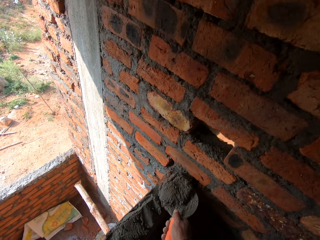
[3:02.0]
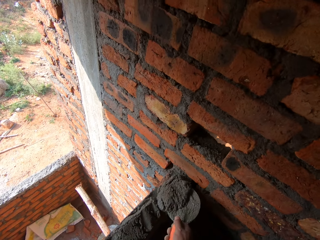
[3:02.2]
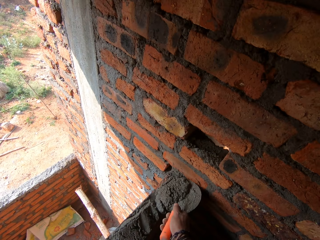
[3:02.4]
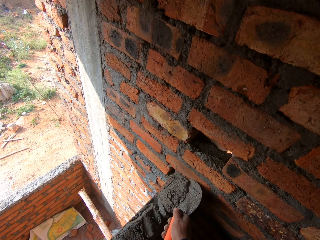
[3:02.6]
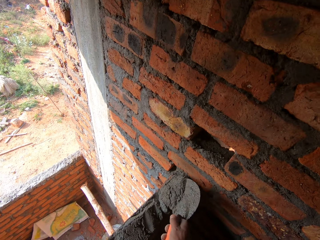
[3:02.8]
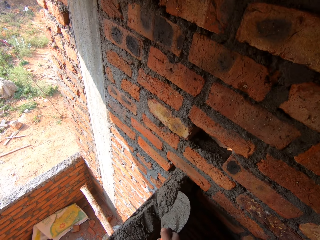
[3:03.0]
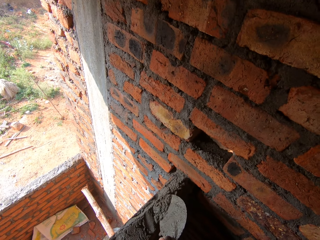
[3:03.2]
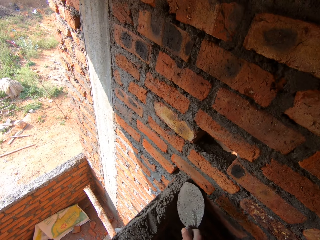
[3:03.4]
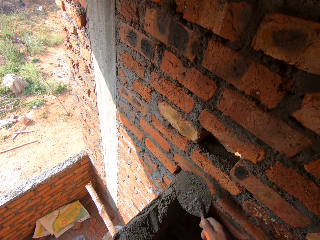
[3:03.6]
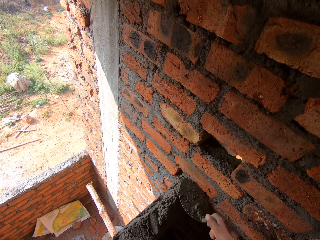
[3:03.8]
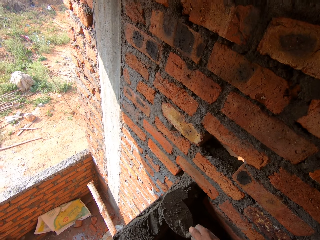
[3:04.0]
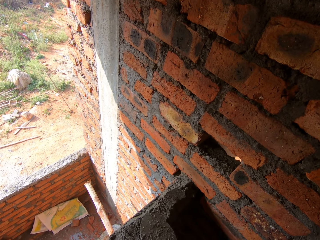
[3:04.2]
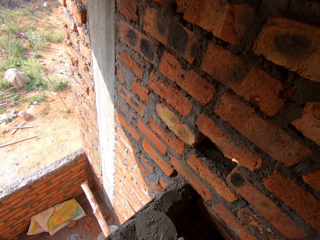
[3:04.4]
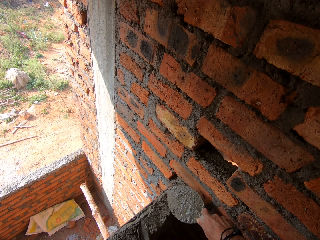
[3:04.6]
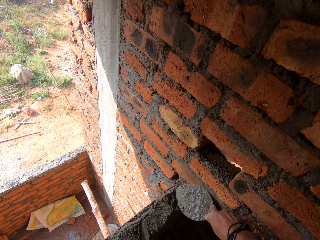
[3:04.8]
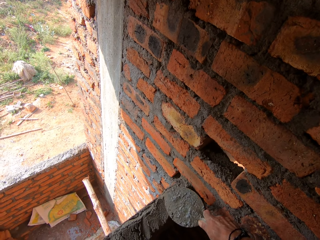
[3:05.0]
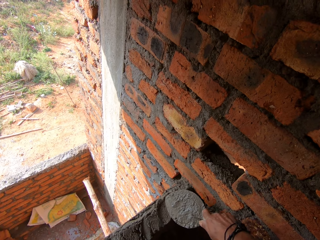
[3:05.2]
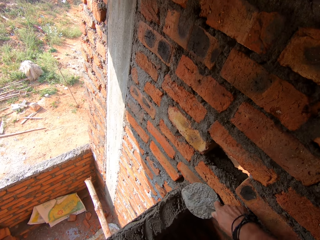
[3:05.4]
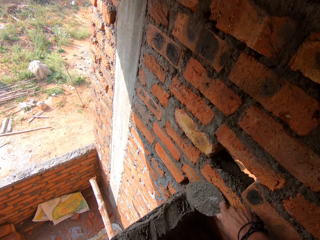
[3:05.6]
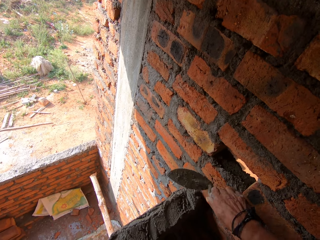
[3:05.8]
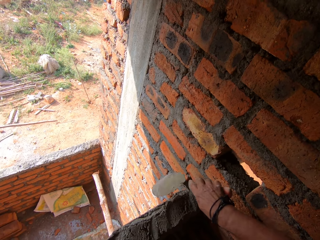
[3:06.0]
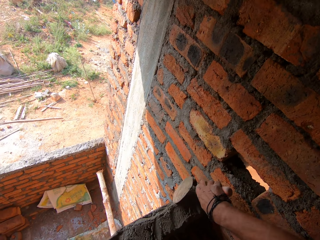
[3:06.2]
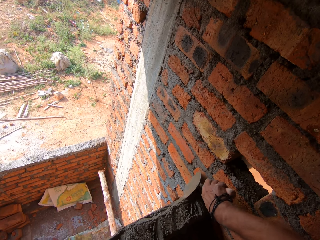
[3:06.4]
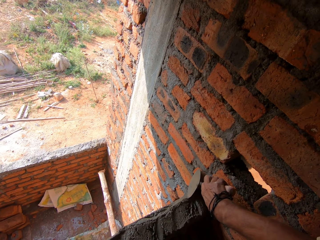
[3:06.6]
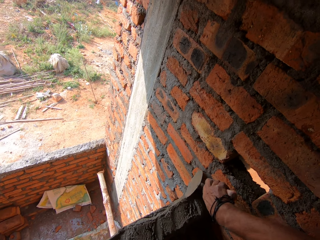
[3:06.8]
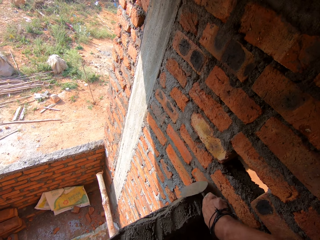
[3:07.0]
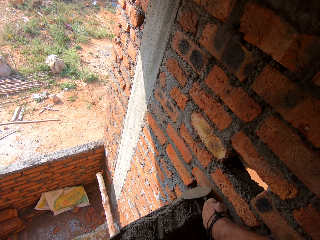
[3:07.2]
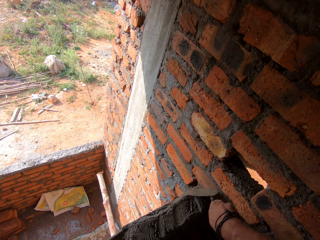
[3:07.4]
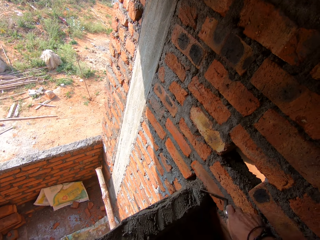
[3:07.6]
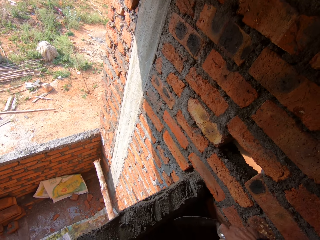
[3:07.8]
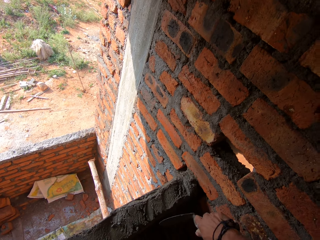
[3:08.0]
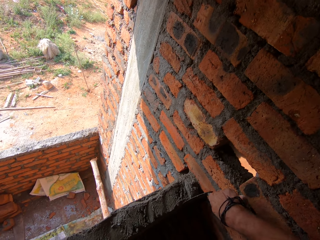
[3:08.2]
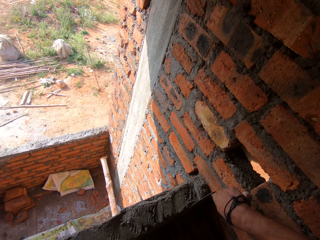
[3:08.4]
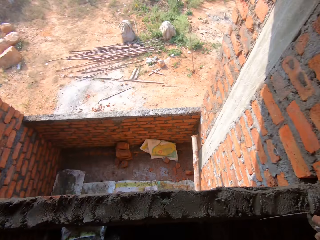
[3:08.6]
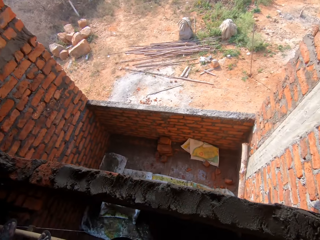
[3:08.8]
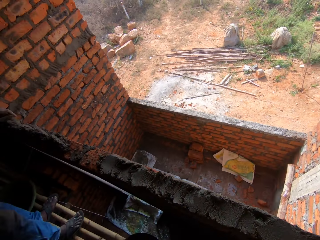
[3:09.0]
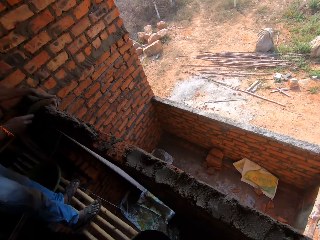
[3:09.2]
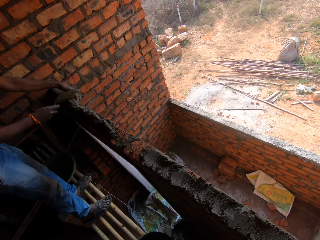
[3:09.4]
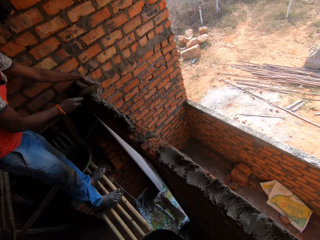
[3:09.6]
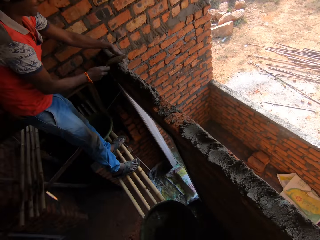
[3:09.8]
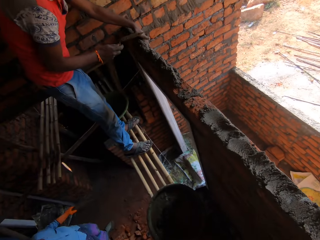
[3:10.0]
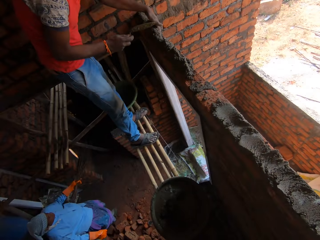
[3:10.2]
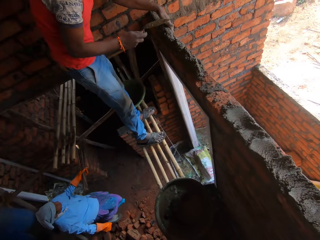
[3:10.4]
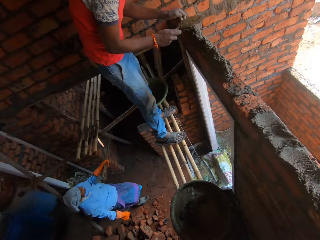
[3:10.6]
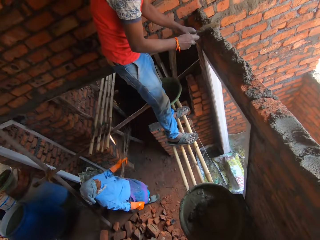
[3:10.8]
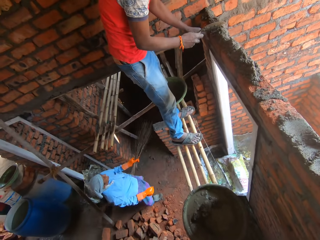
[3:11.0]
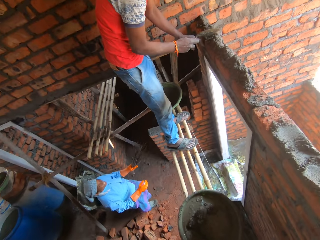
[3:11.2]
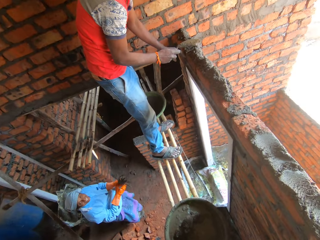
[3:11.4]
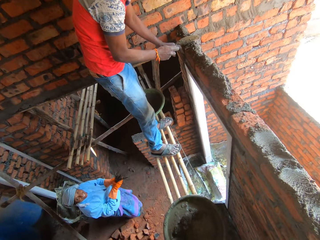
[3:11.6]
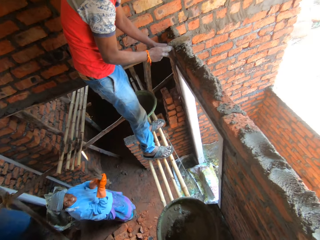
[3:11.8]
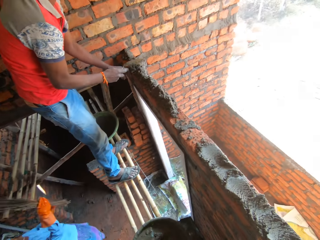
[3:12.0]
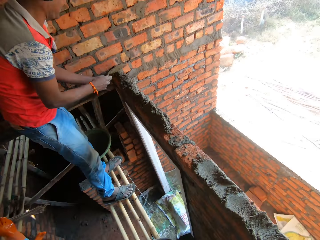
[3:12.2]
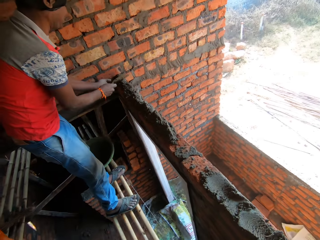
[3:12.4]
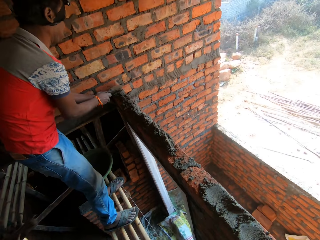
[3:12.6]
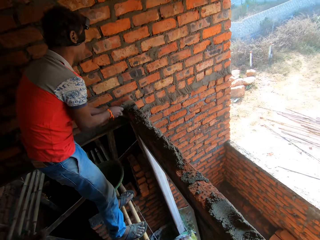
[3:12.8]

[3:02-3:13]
The camera wearer places the concrete on the wall. They smear the concrete. They look around.

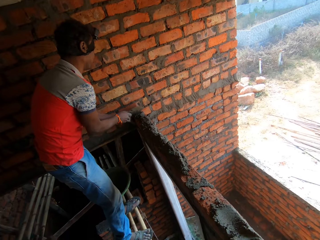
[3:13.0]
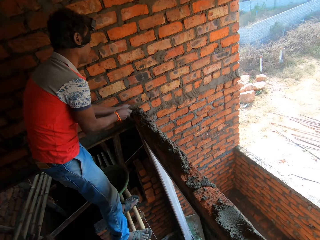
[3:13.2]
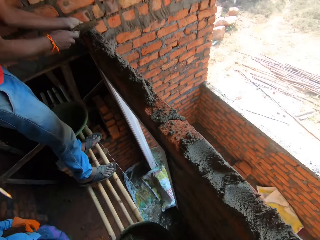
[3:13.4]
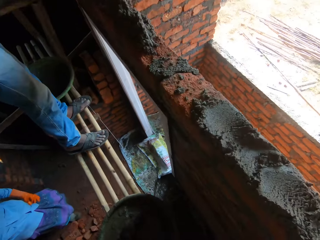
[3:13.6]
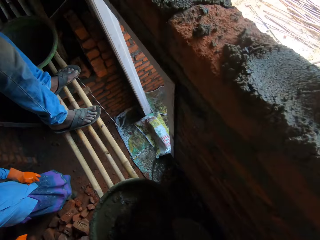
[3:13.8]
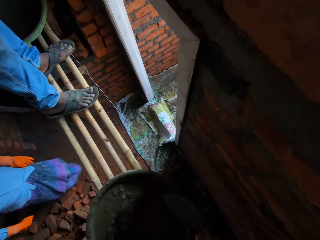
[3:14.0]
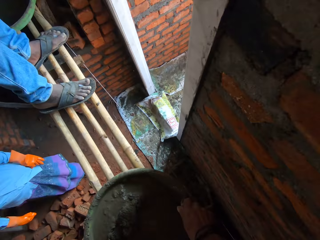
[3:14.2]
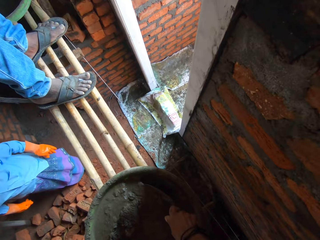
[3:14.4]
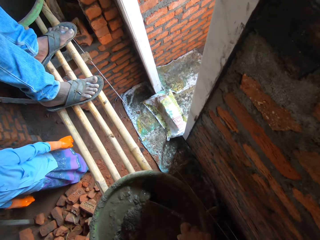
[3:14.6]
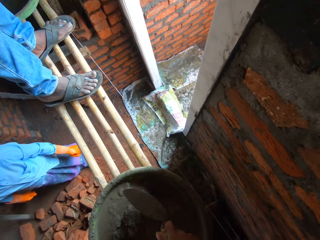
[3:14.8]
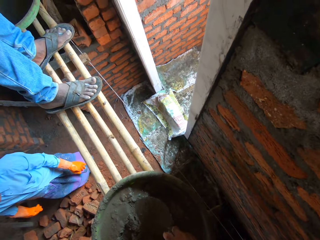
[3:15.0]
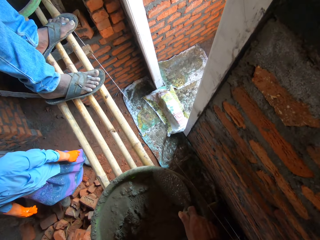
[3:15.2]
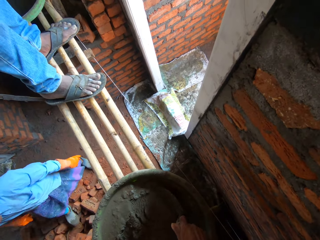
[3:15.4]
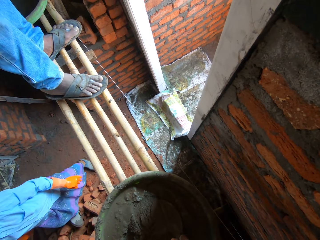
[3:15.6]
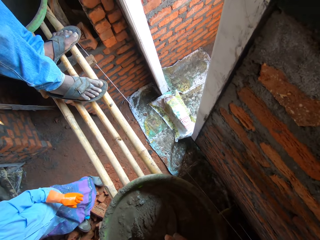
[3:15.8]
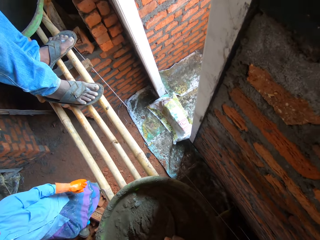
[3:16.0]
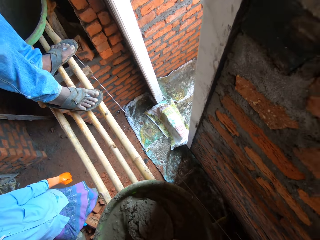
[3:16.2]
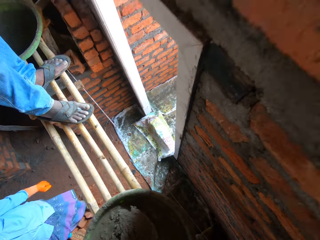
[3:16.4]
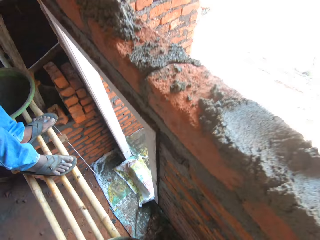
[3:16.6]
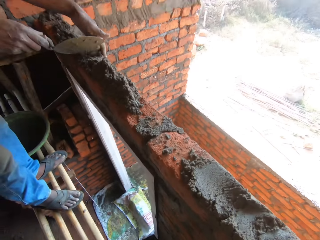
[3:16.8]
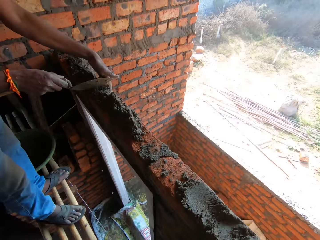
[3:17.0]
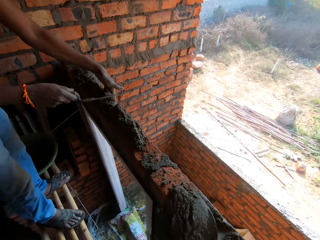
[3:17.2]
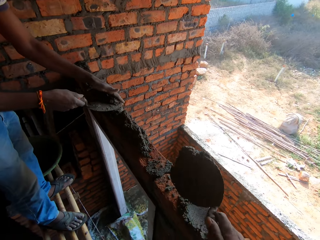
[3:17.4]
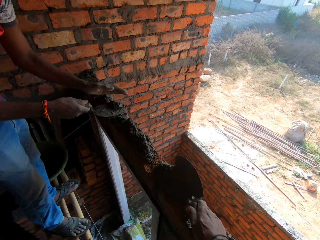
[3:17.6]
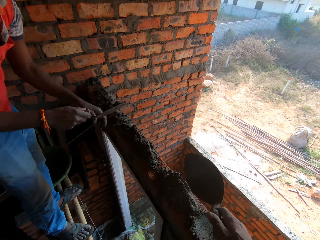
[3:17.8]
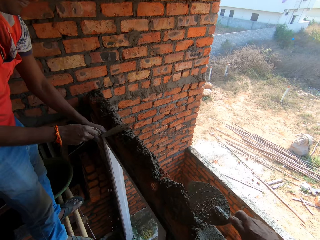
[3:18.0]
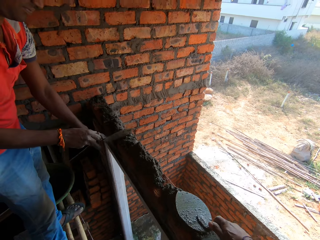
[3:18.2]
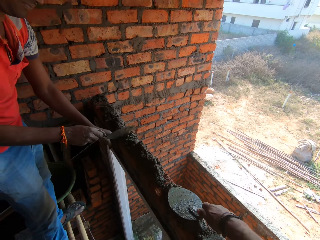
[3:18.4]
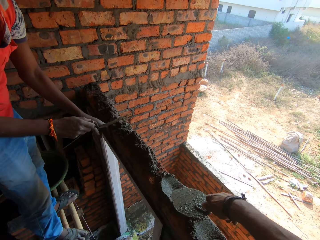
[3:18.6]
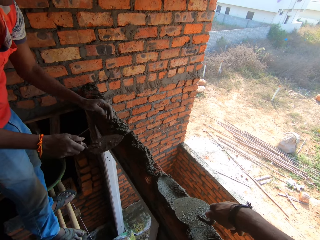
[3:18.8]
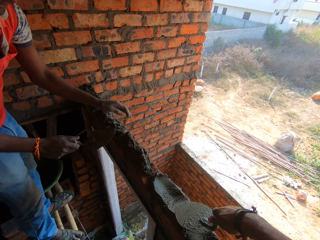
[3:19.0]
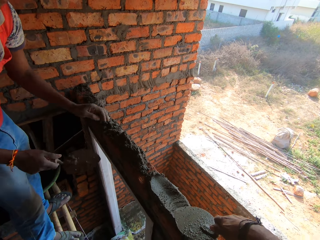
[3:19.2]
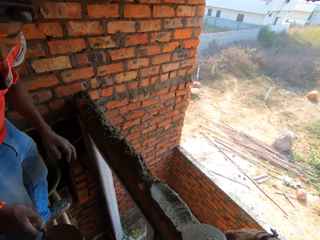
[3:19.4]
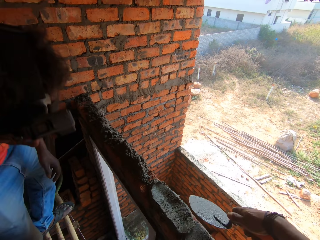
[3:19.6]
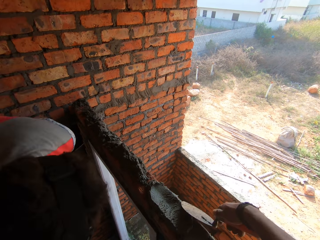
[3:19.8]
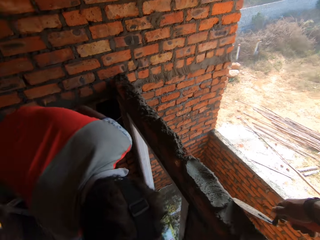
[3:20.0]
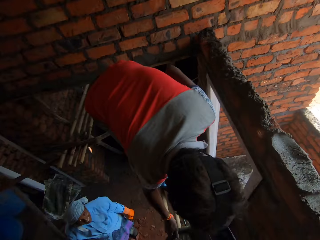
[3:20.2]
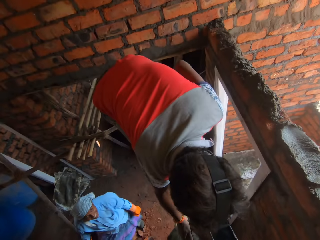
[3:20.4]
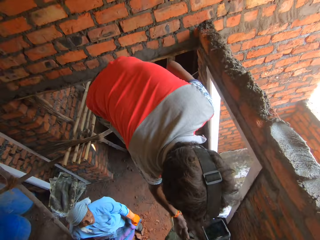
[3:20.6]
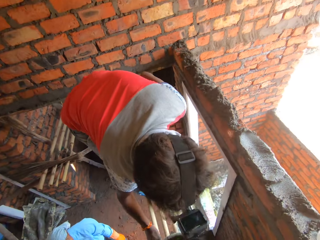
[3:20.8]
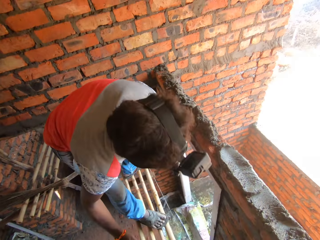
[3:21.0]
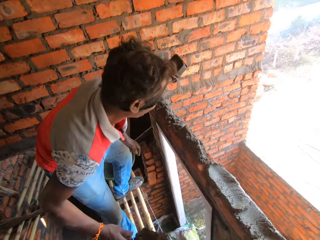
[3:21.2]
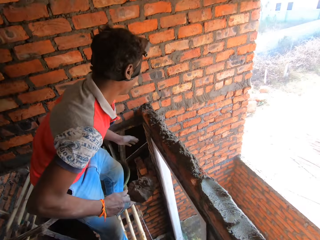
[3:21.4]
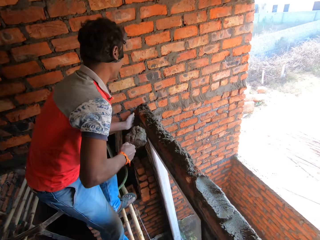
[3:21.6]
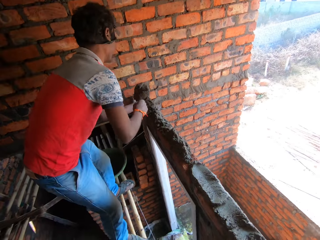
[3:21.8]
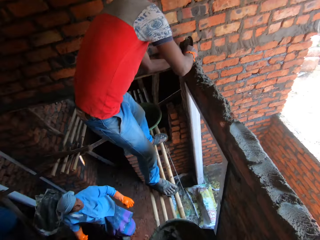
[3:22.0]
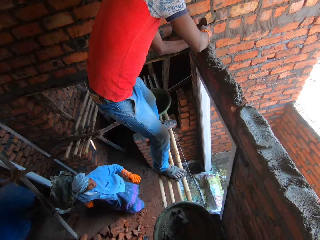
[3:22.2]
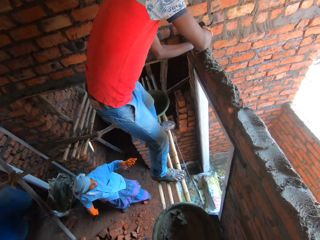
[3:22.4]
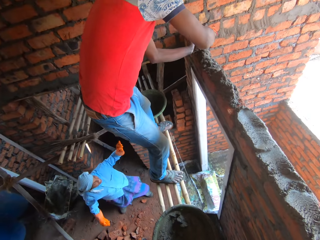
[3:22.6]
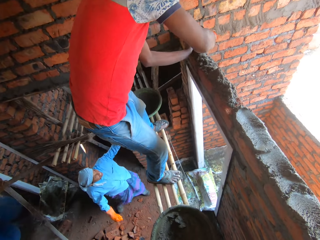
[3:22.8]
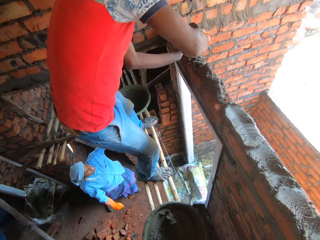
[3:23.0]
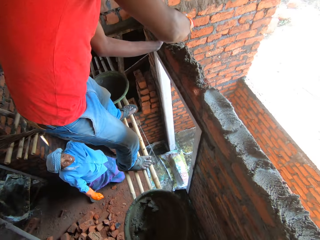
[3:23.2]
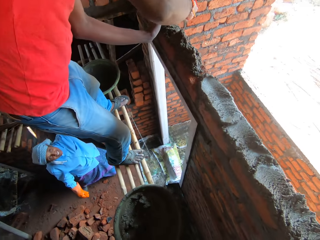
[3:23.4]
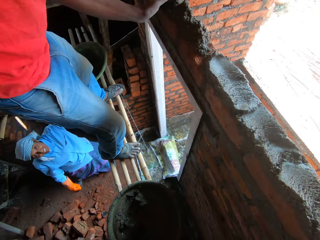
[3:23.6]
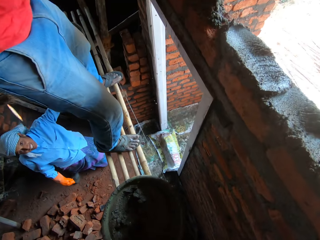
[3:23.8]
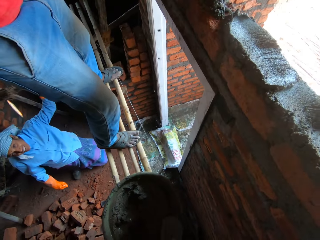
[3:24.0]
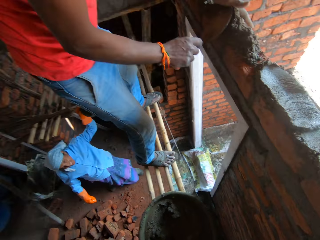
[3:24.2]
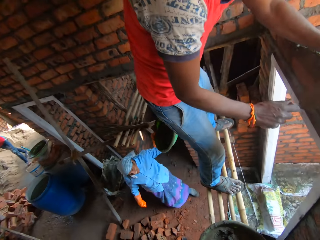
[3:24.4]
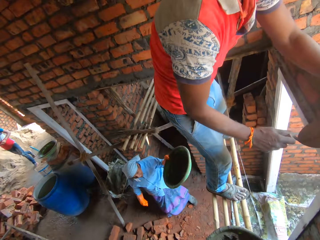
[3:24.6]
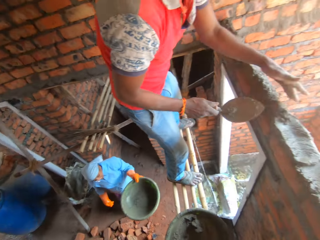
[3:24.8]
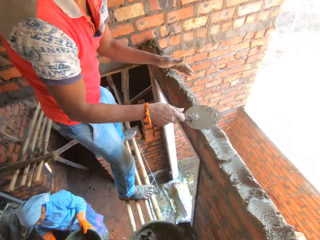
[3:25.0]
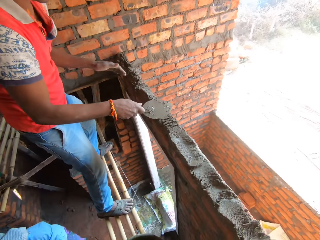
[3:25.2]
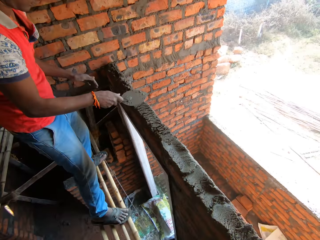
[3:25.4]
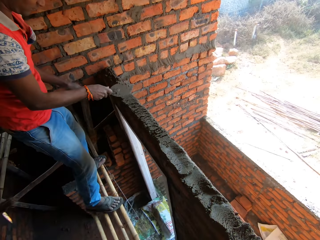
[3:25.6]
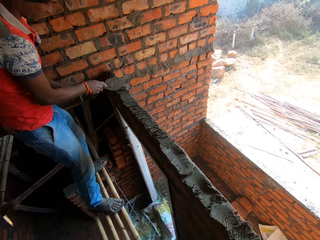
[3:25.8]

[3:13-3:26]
A man smears the concrete. The camera wearer mixes the concrete. They scoop the concrete. They place the concrete on the wall. The man fills the concrete on the bricks with a trowel. The camera wearer smears the concrete. The man scoops the concrete, places the concrete on the wall, and fills the concrete on the bricks with the trowel. The camera wearer scoops the concrete.
